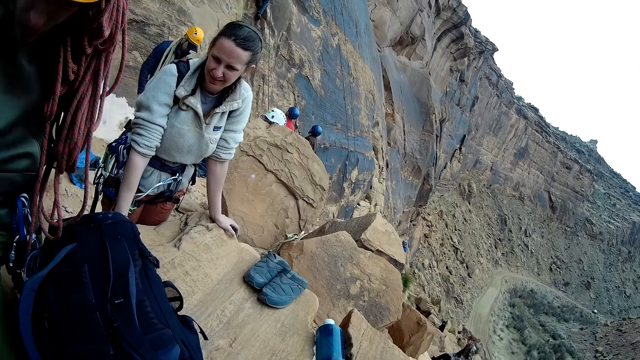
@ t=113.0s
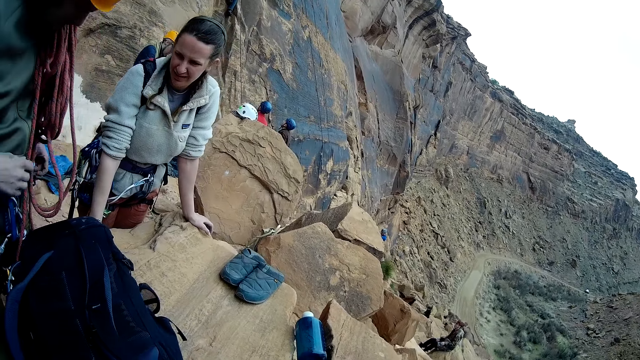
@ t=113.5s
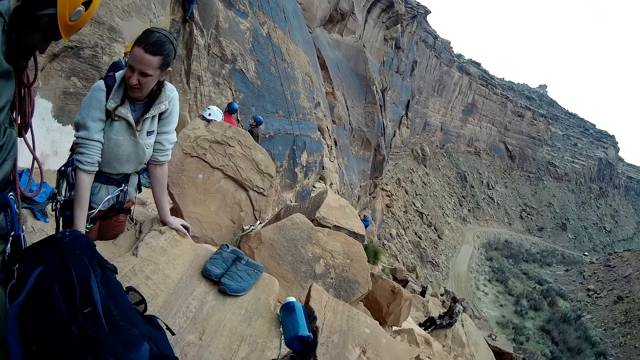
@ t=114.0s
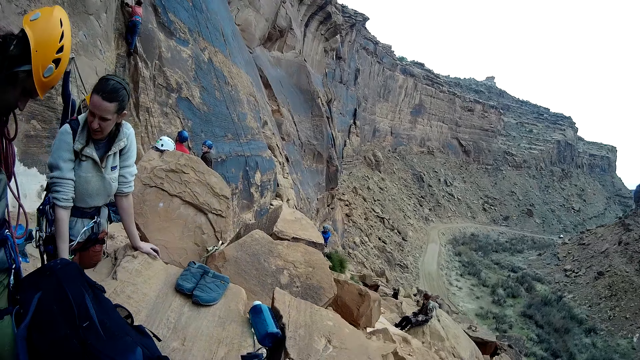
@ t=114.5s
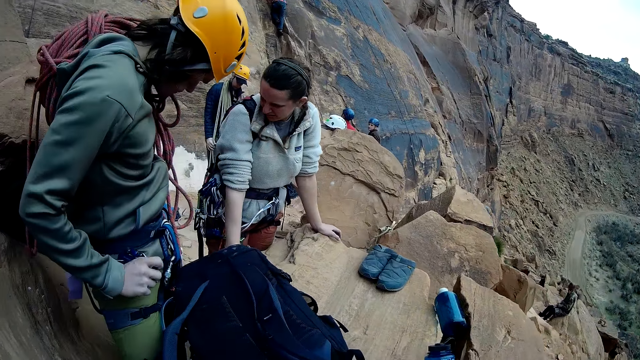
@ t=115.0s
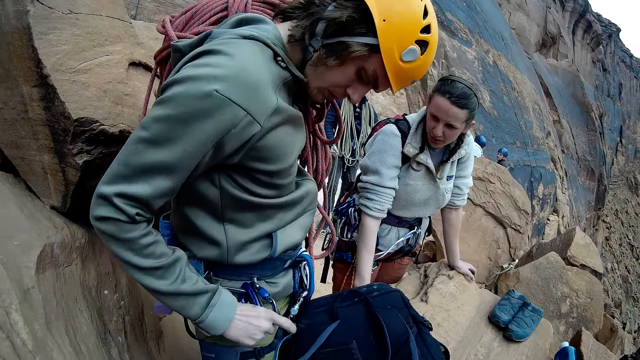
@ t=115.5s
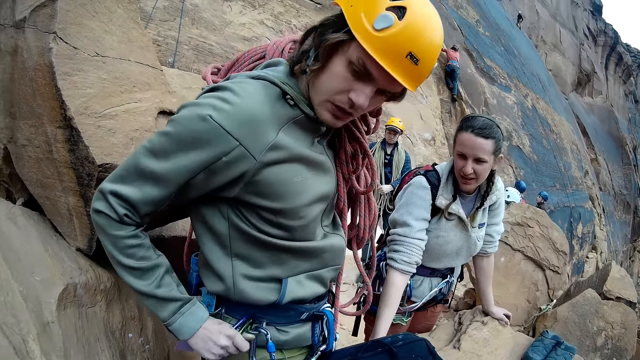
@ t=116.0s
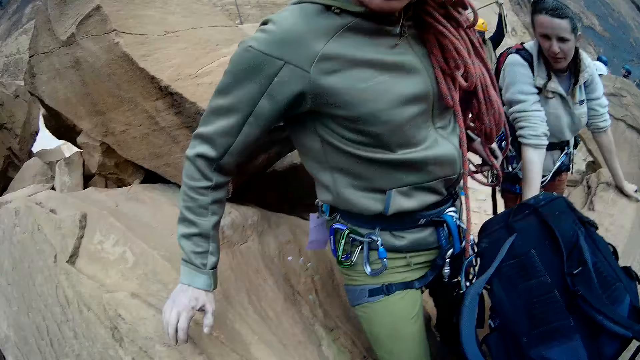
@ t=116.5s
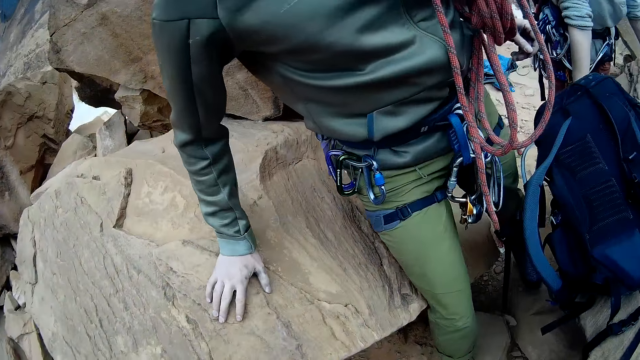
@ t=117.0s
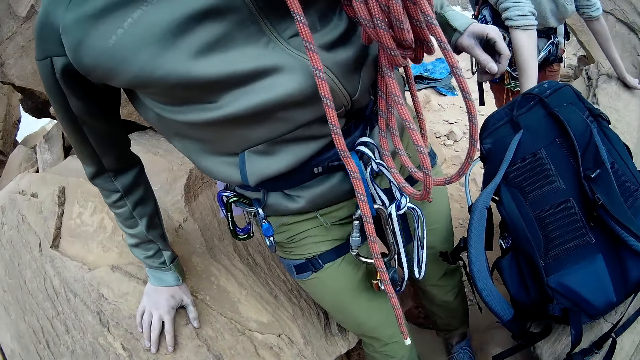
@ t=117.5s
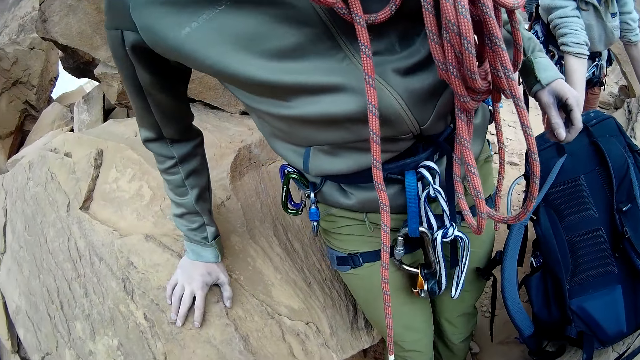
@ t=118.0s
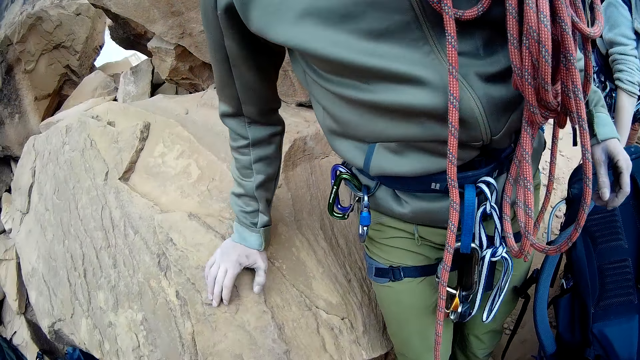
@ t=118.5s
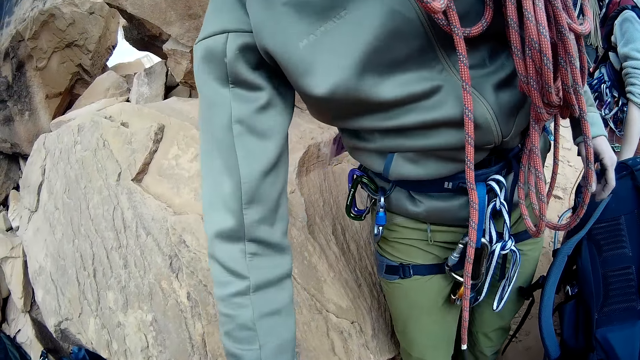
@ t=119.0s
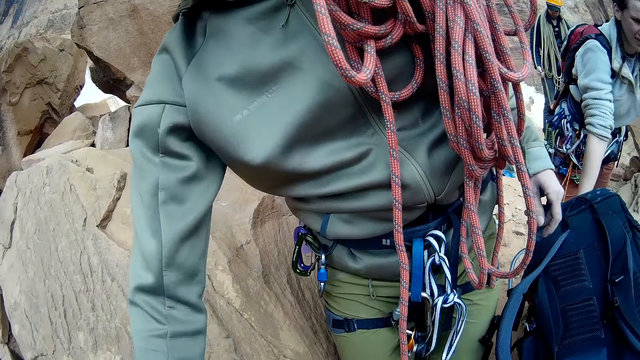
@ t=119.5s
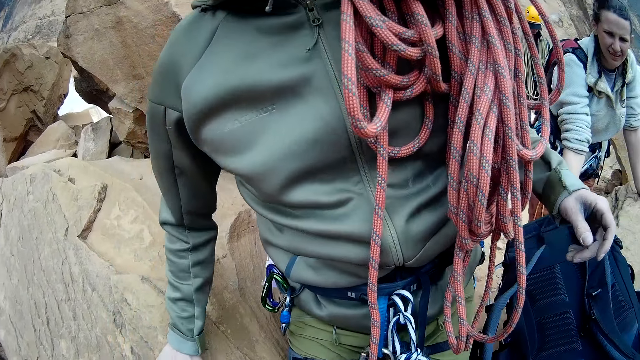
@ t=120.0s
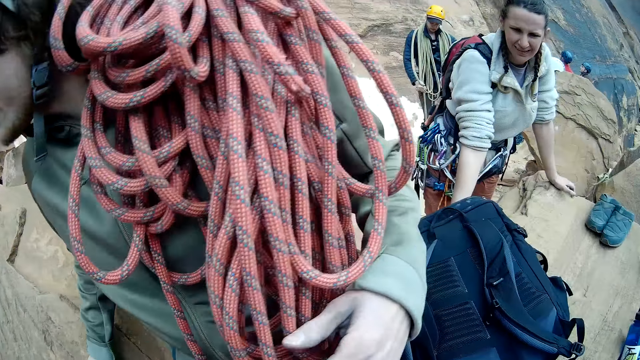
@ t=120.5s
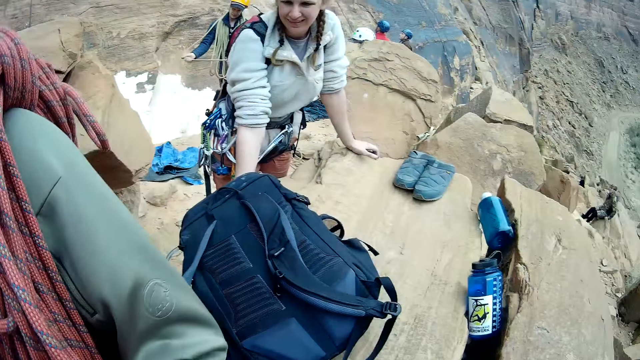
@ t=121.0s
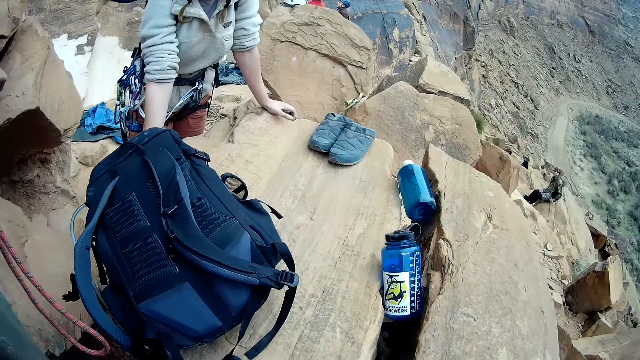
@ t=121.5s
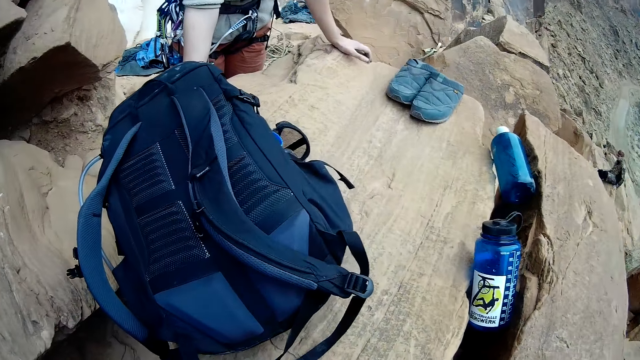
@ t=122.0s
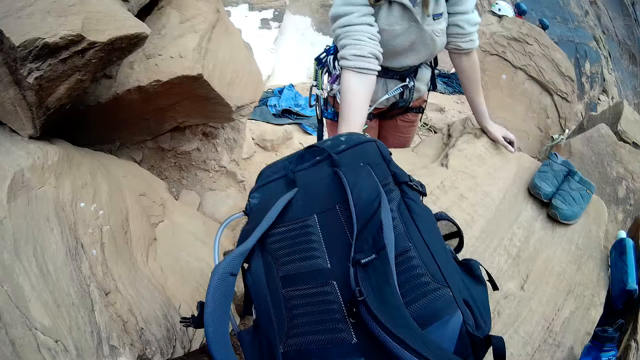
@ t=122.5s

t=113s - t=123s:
A man lifts ropes upwards. A woman looks around. The man puts ropes on his shoulders. The woman holds her safety belts. Another woman interacts with another man. The first man lifts ropes upwards. A third man climbs the rocks. A fourth man climbs the rocks. The first woman looks around, leans on a stone, moves forward and stretches her hand. The first man holds ropes. The first woman walks around. The second man walks towards the camera wearer. A fifth man stands close to a sixth man. The sixth man stands close to the fifth man. A third woman sits on the rock.

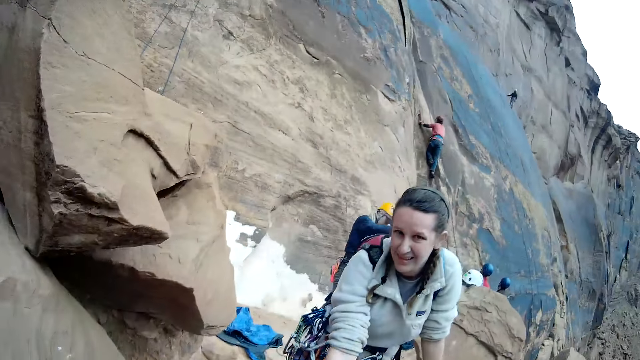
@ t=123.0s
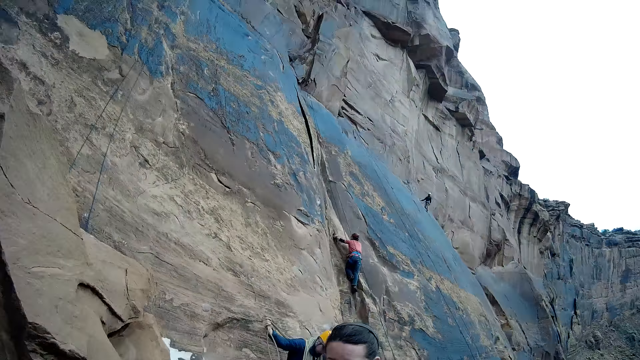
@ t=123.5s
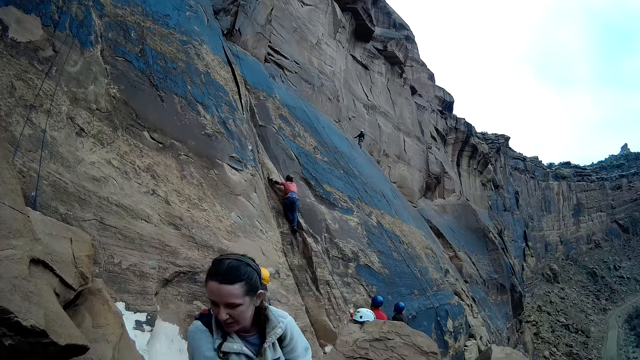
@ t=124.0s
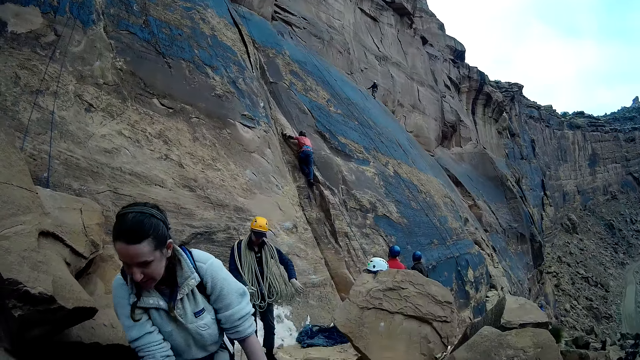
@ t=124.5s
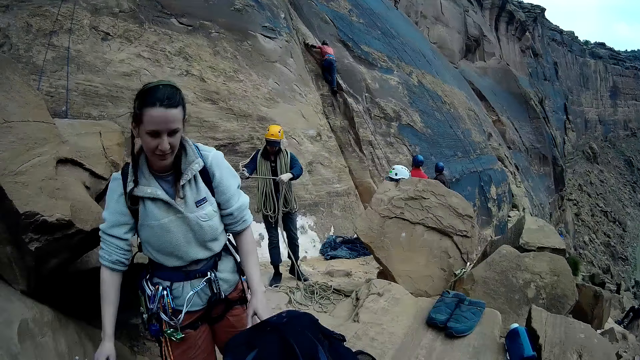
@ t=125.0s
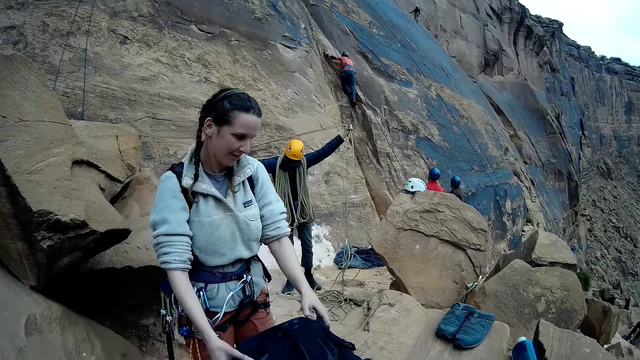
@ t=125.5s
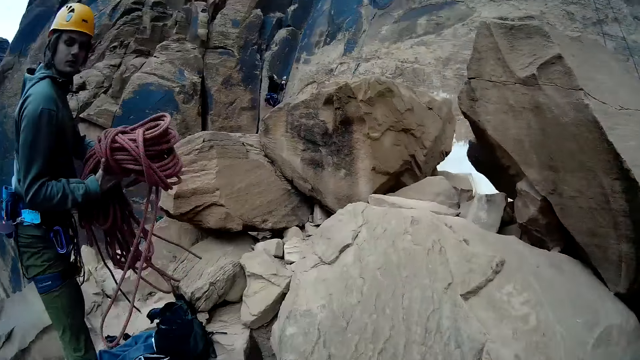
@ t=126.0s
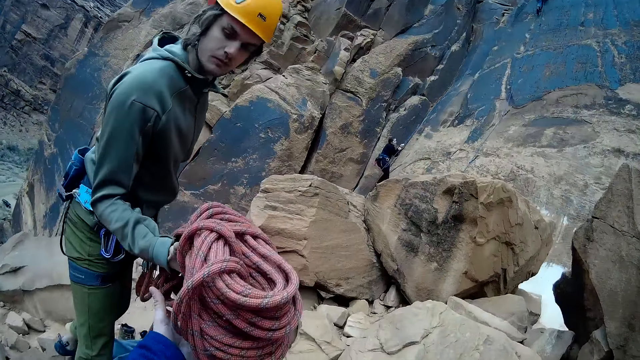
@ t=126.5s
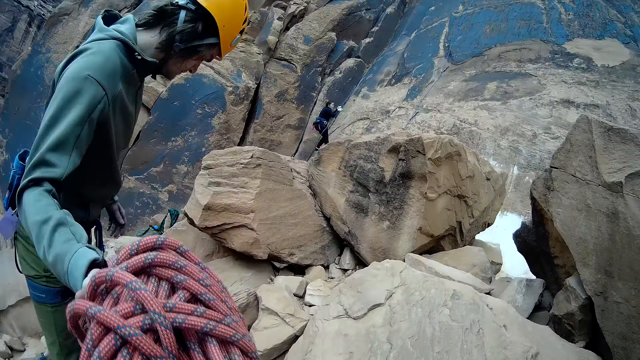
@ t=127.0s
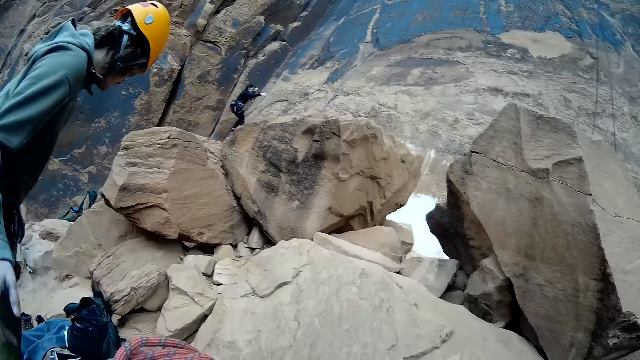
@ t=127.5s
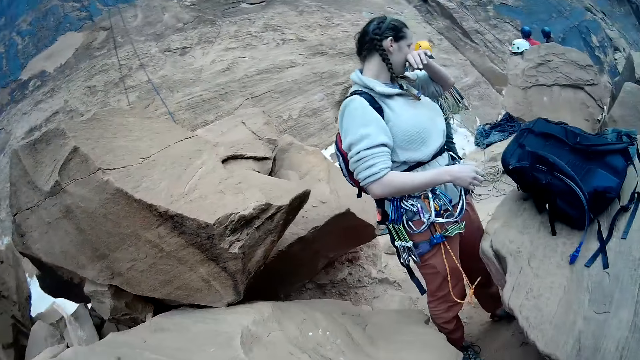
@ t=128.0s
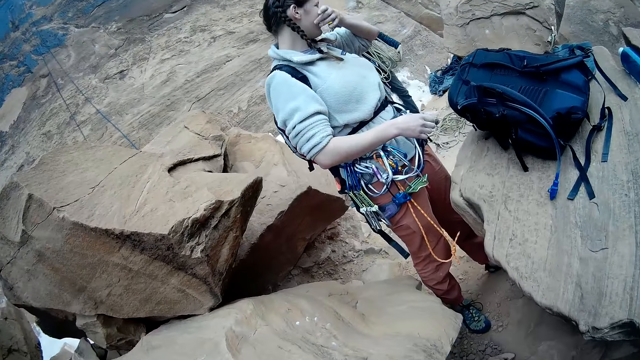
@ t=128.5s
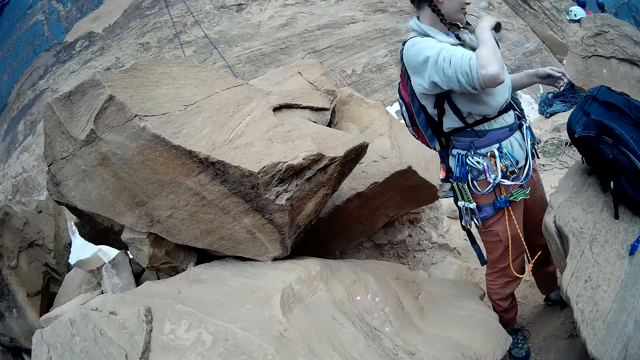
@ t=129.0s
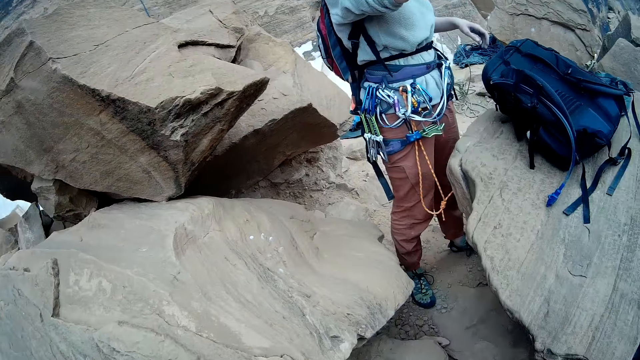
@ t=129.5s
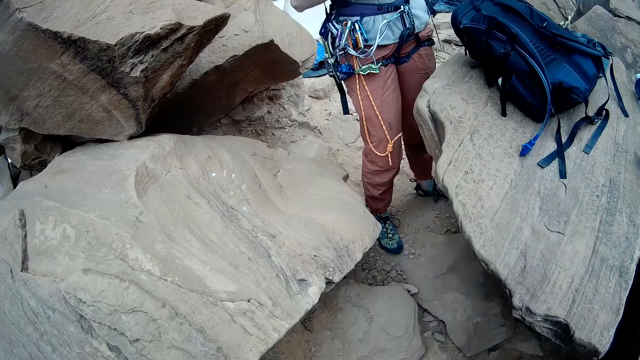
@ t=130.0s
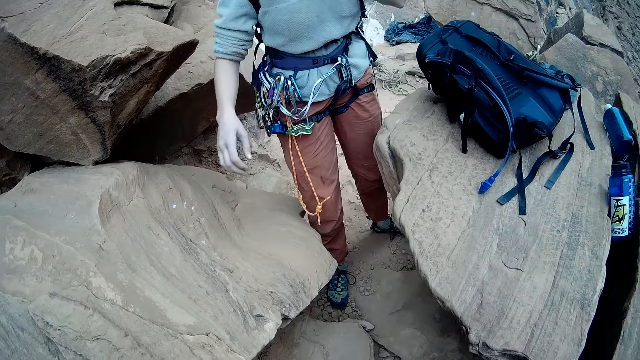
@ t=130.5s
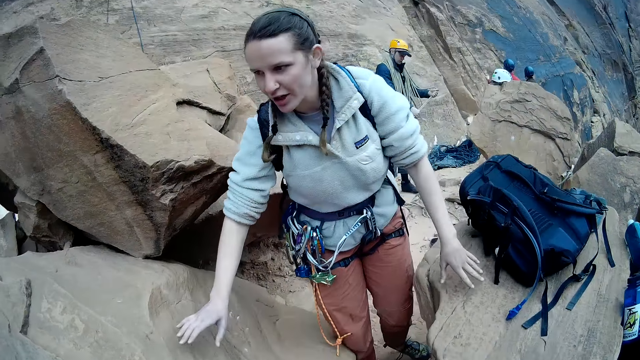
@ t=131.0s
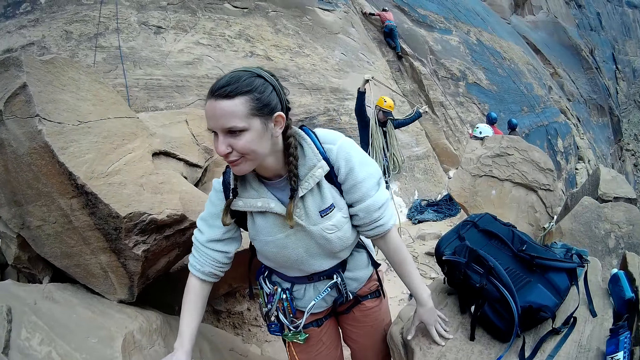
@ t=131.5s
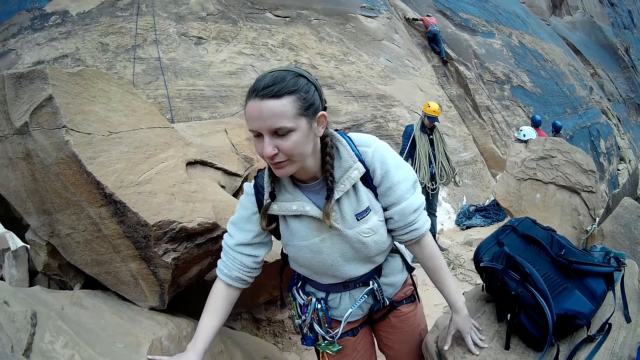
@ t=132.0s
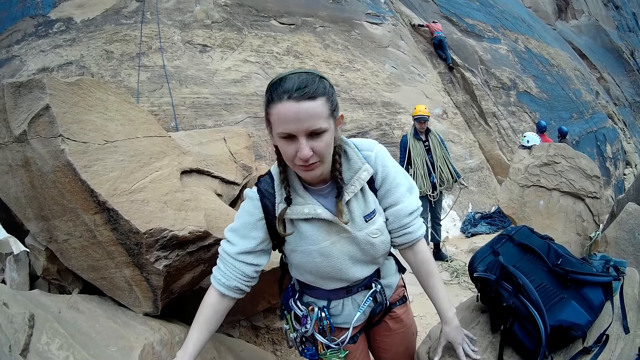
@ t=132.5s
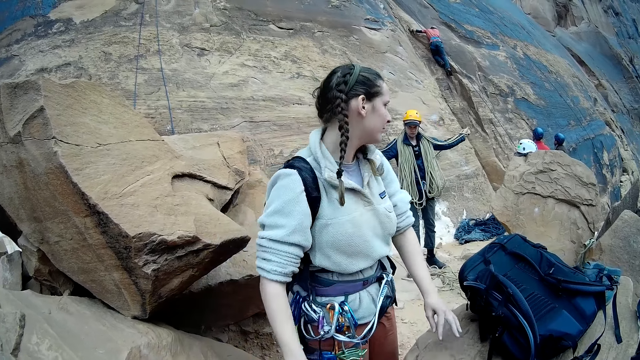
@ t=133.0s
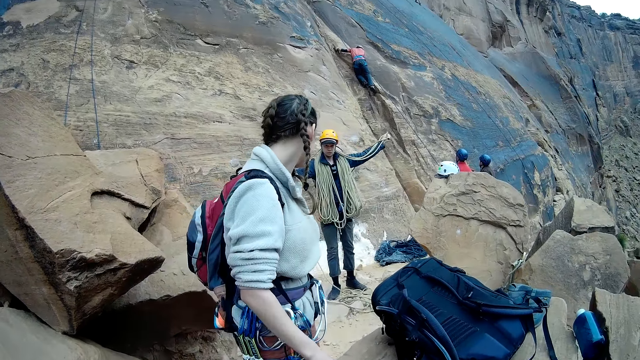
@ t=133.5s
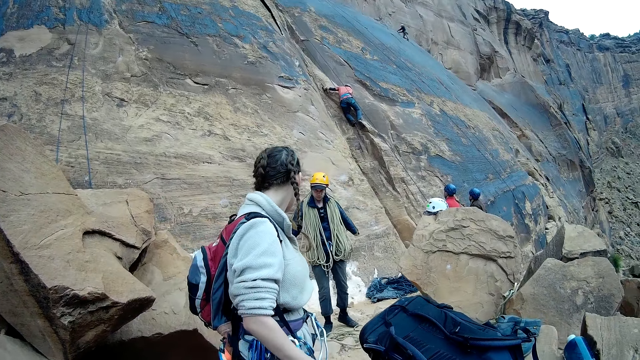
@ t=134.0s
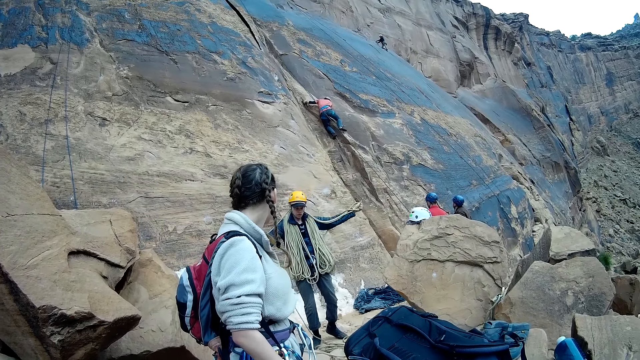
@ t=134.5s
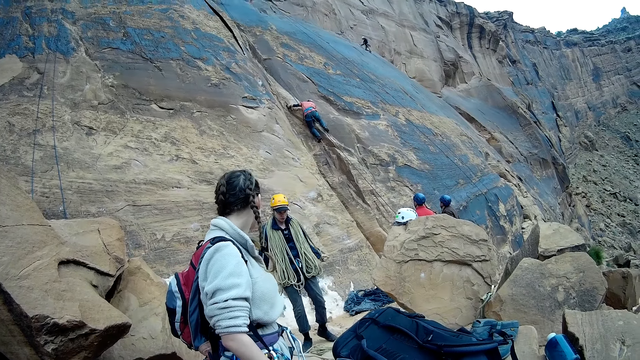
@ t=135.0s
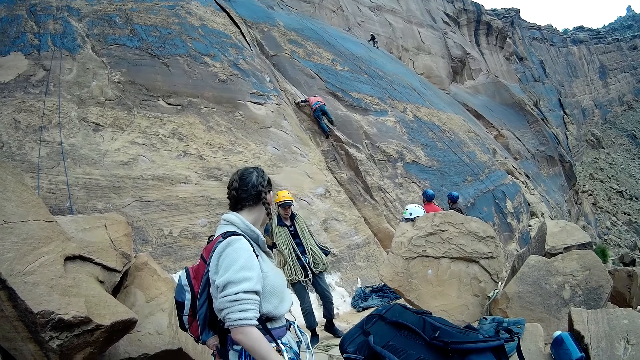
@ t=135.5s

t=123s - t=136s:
A man stands close to another man. The second man stands close to the first man. A third man climbs the rocks. A fourth man climbs the rocks. A fifth man puts ropes on his shoulders. The first man stands close to the second man. The second man stands close to the first man. A woman walks around. The fifth man lifts ropes upwards. Another woman sits on the rock. The fifth man puts ropes on his shoulders. A third woman climbs the rocks with a rope. A sixth man holds a bundle of rope with his right hand and hands over the bundle of rope to the camera wearer. The sixth man looks on the ground. The first woman rubs her face with her hand. The second man stands close to the first man. The fifth man stretches ropes. The first man stands close to the second man. The fourth man climbs the rocks. The first man stands close to the second man. The second man stands close to the first man. The first woman rubs her face with her hand, turns around and walks around. The second man stands close to the first man. The fifth man stretches ropes. The first man stands close to the second man. The first woman holds the rock. Another woman interacts with the sixth man. The fourth man climbs the rocks. The fifth man puts ropes on his shoulders and stretches ropes. The first woman turns around and looks around. The third man climbs the rocks.
